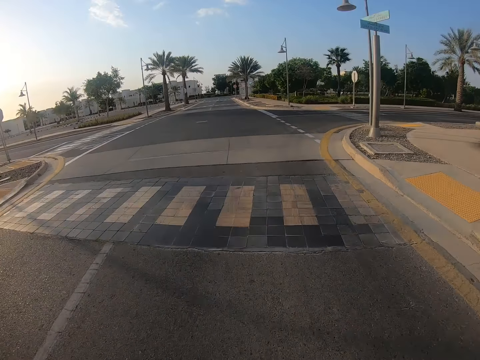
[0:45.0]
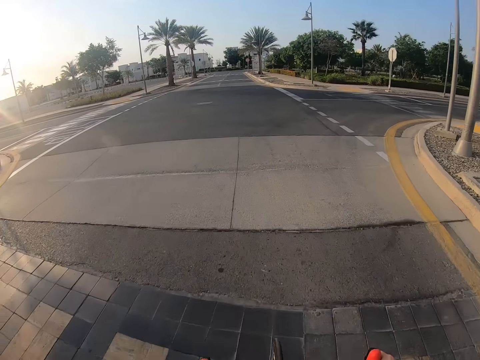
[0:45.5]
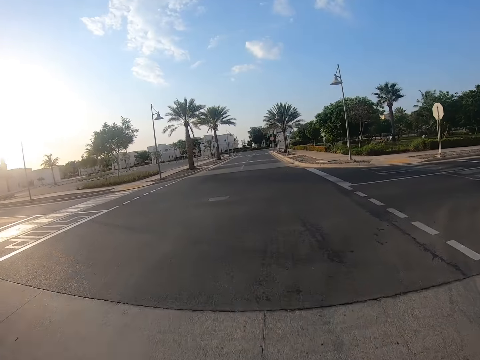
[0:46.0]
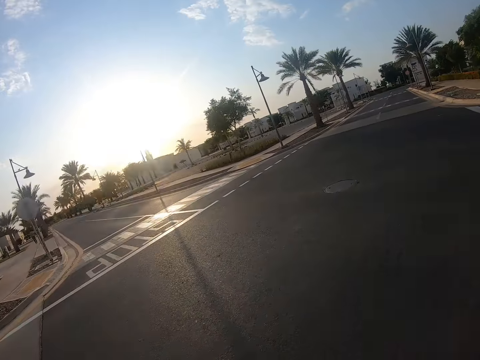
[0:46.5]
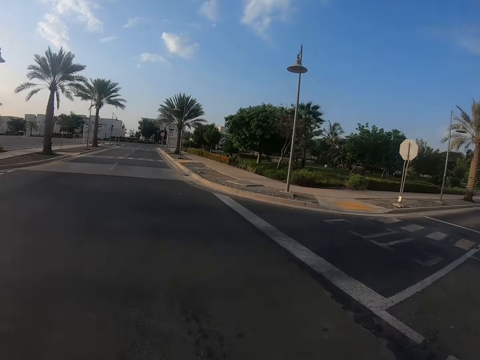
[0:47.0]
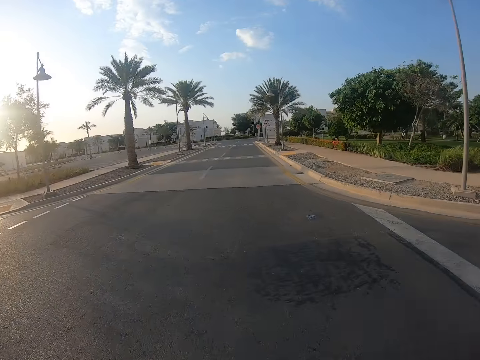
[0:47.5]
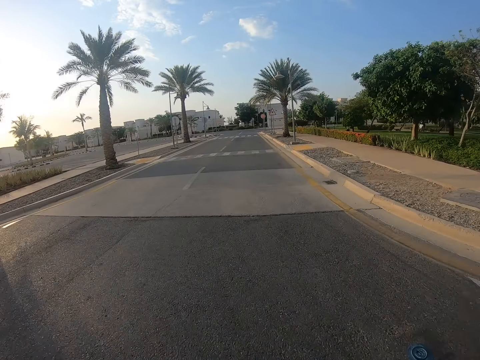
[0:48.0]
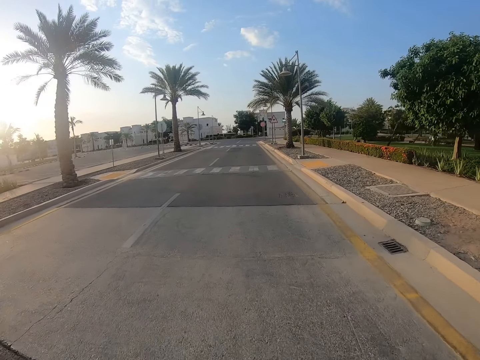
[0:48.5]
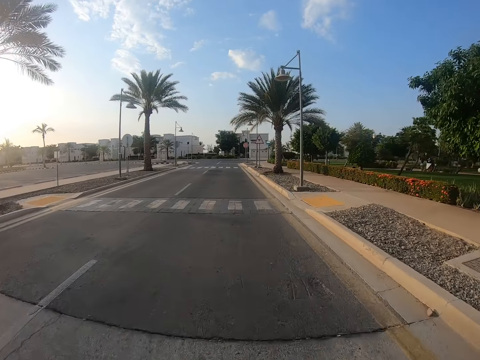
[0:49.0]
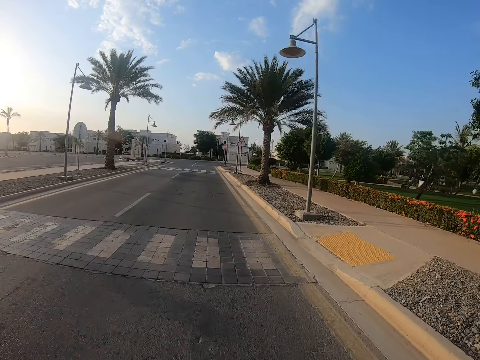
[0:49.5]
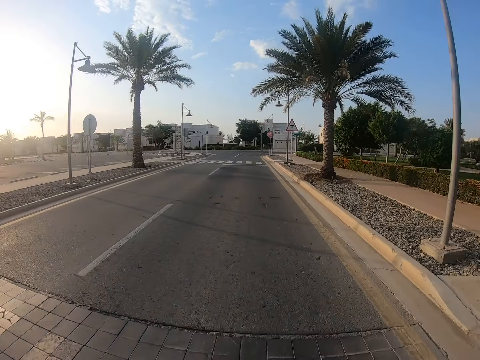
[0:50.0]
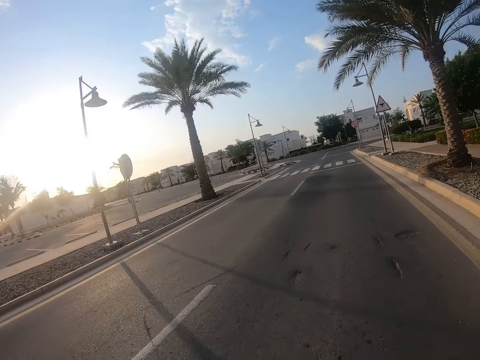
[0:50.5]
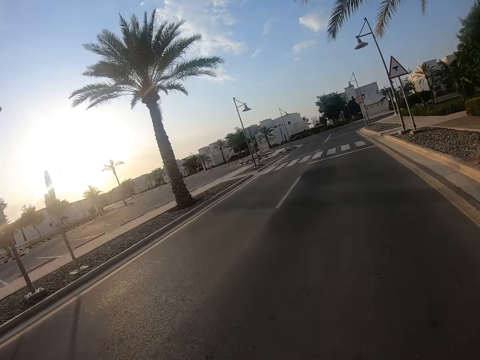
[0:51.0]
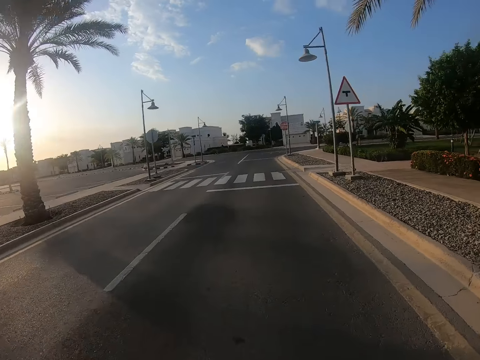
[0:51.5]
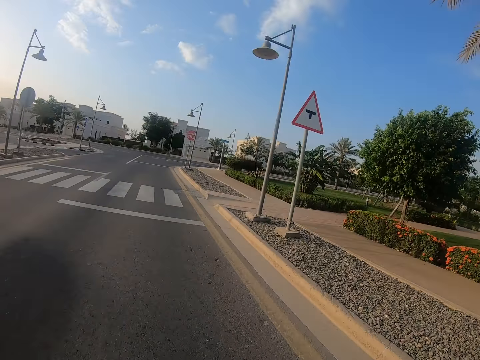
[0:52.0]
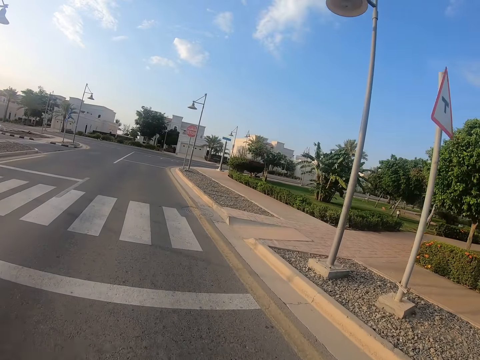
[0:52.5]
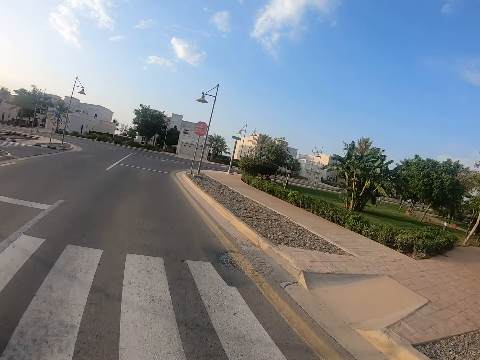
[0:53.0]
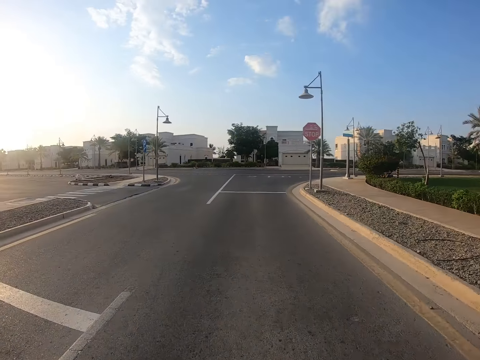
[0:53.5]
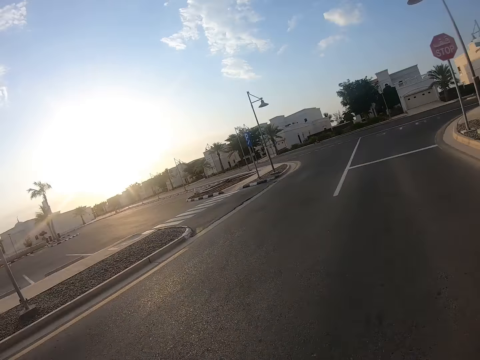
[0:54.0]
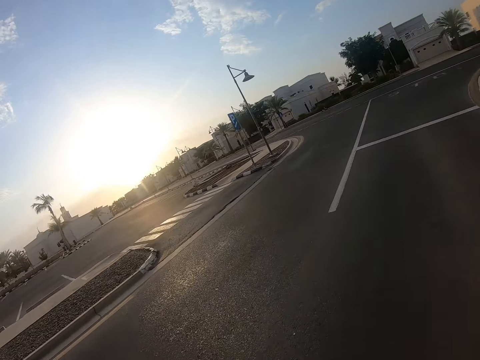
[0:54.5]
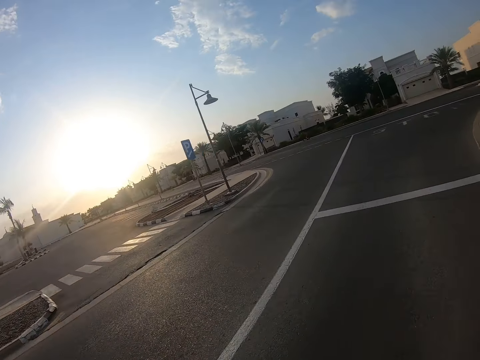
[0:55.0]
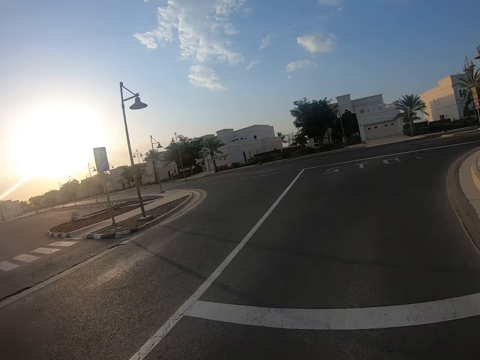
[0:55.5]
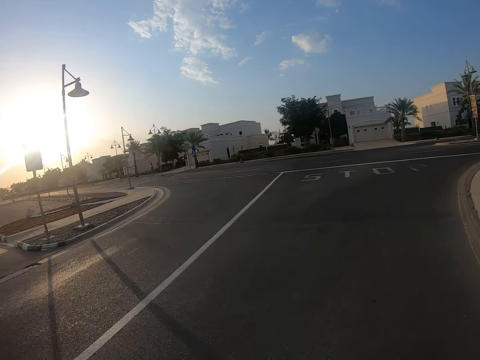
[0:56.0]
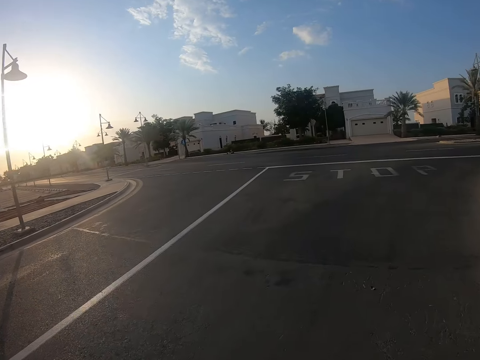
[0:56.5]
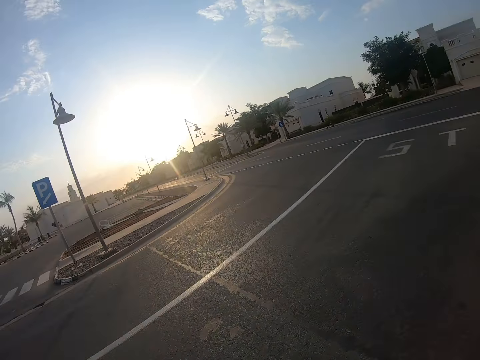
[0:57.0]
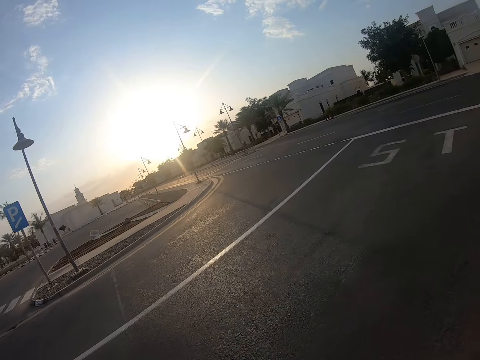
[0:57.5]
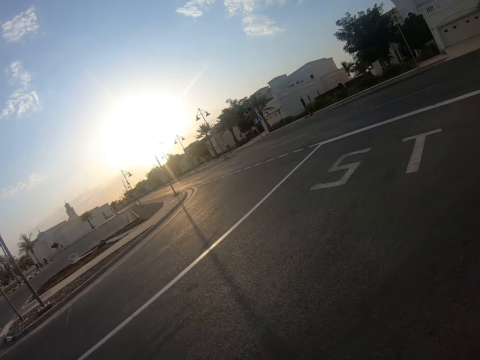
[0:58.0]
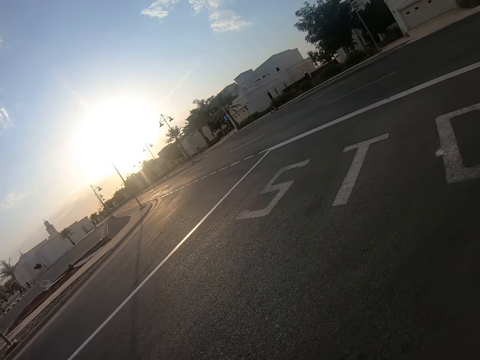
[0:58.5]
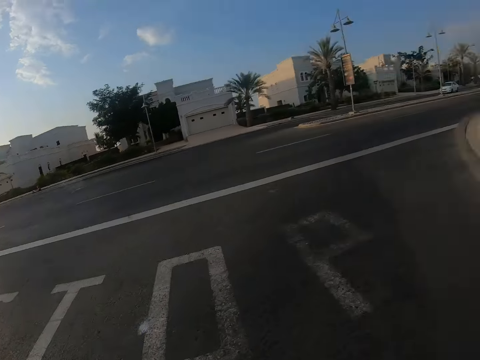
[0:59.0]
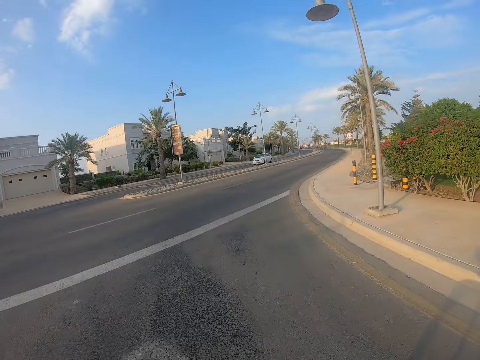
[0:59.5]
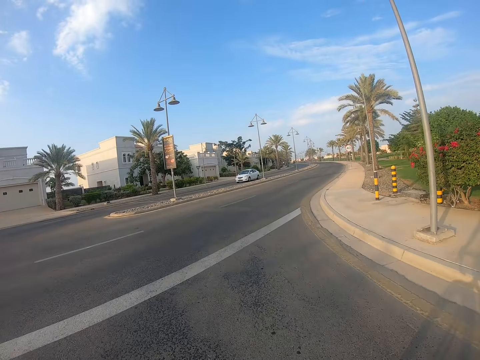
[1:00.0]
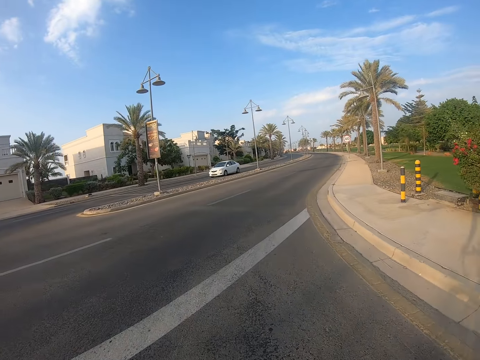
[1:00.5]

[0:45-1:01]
The camera wearer looks around the road. They ride a bicycle on the road. They look around the road. They ride the bicycle on the road.

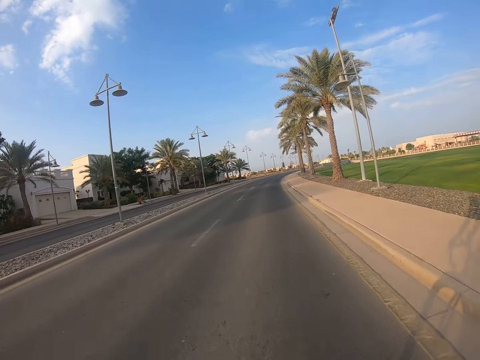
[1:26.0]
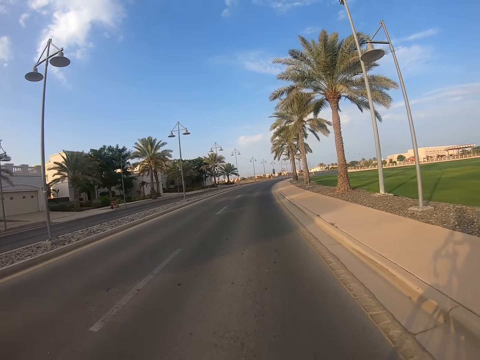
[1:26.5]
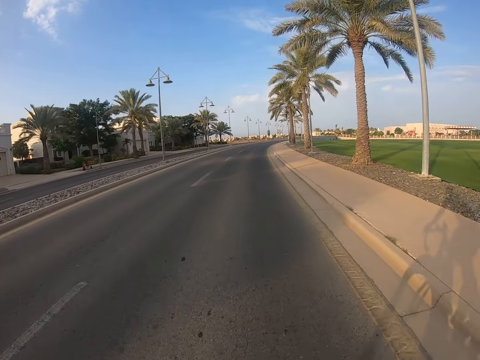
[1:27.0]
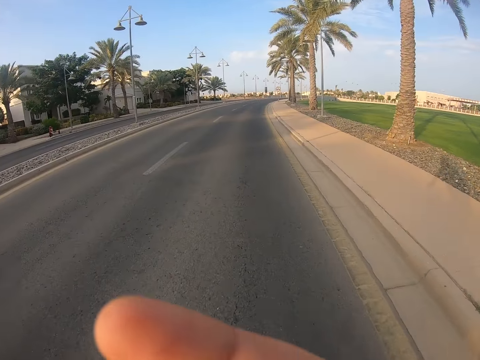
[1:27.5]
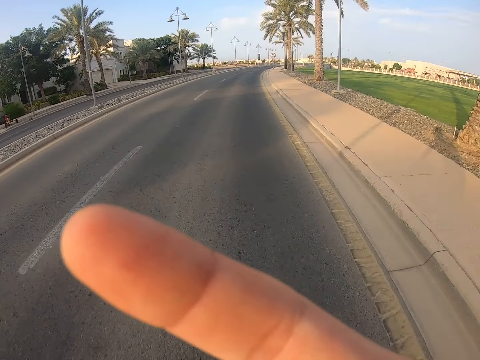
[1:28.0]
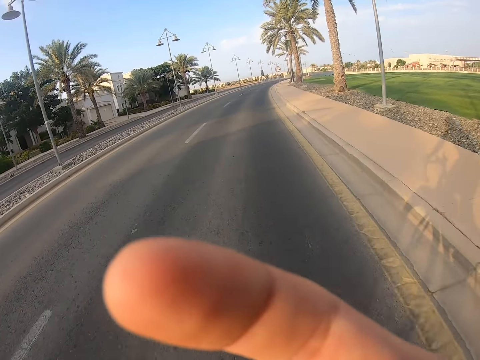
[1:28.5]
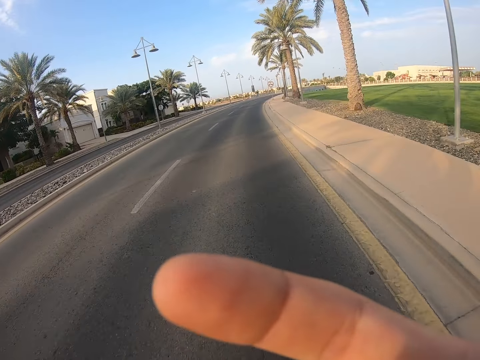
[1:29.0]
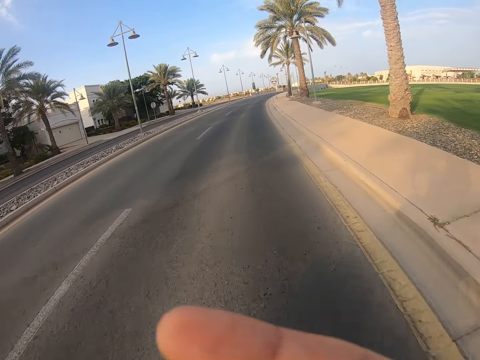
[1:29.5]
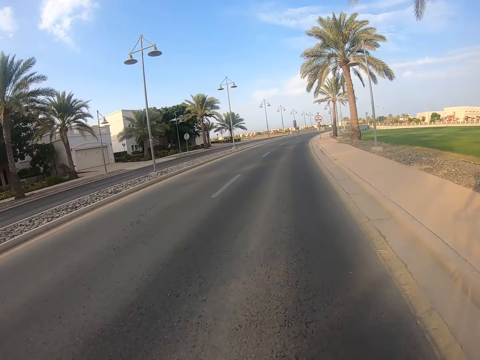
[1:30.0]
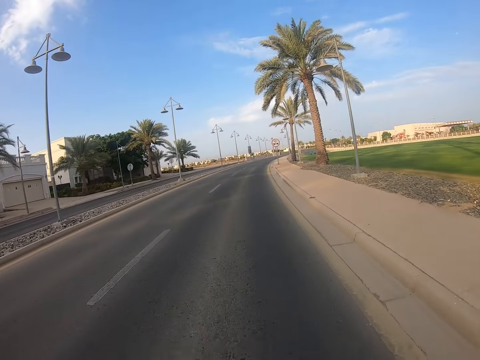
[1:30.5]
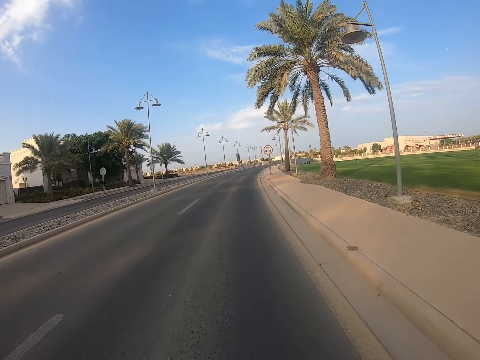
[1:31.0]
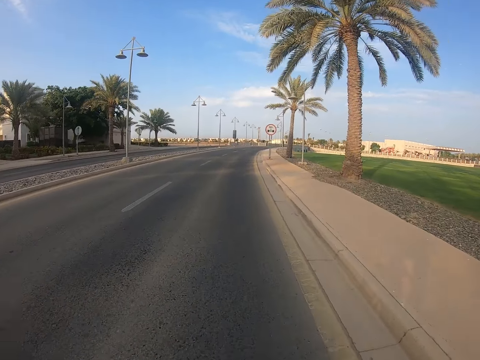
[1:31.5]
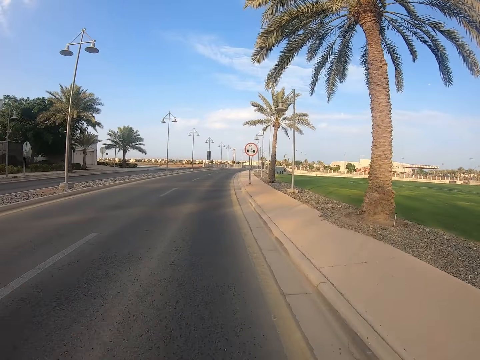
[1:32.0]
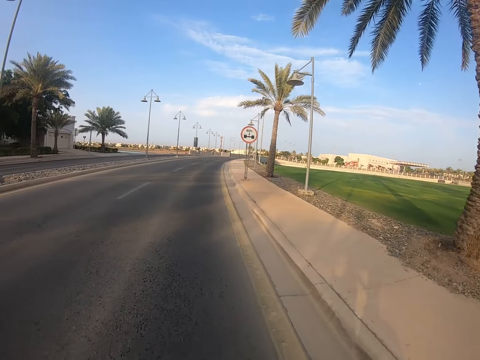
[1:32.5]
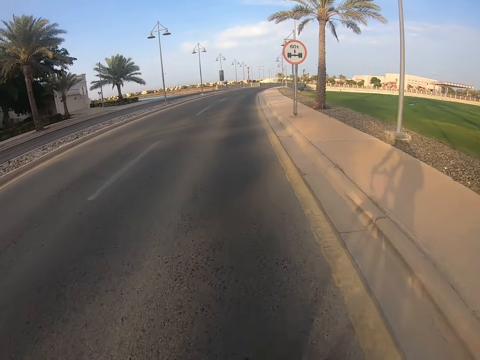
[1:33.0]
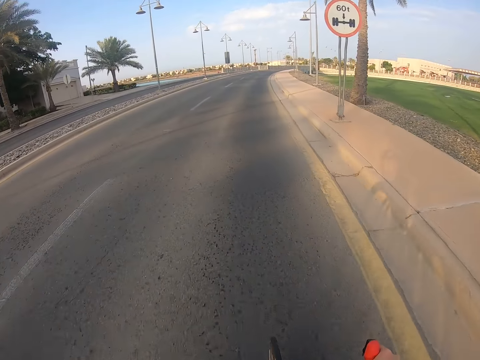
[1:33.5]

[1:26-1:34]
The camera wearer lifts the right hand. They ride a bicycle on the road. They move the right hand. They ride the bicycle on the road.
